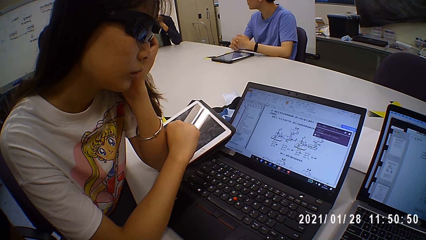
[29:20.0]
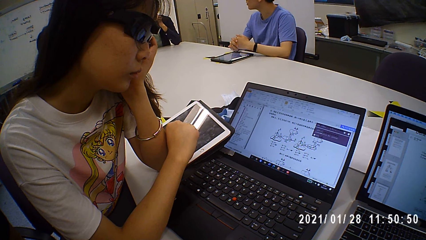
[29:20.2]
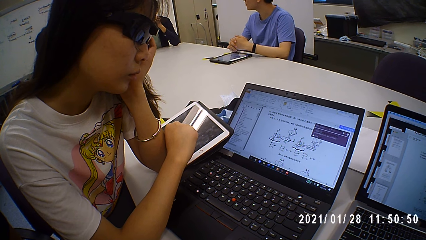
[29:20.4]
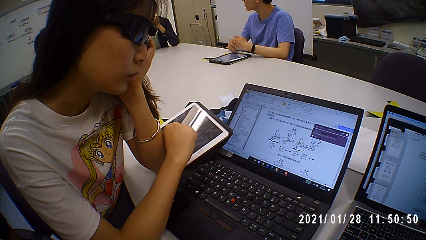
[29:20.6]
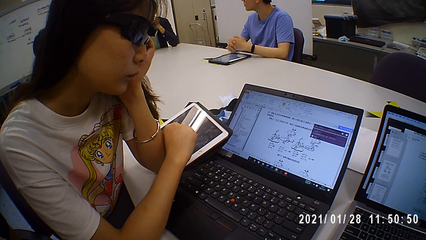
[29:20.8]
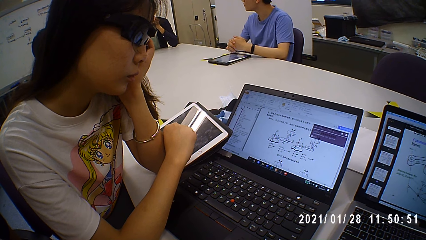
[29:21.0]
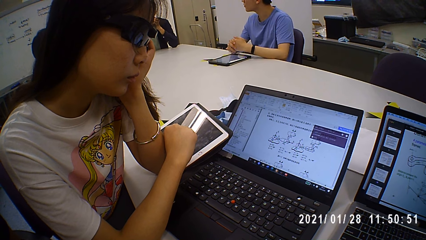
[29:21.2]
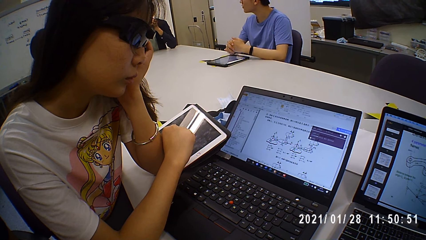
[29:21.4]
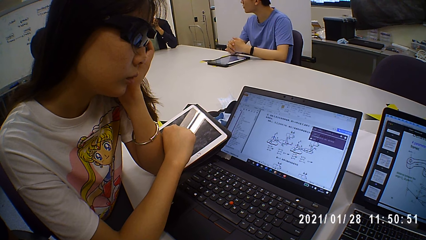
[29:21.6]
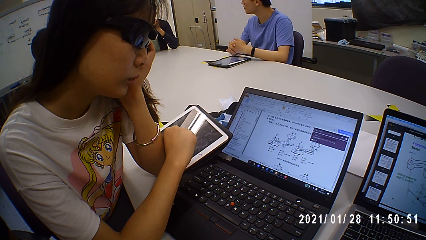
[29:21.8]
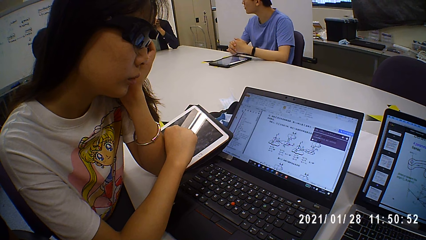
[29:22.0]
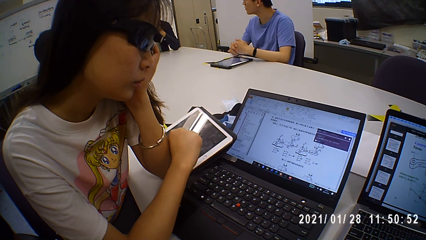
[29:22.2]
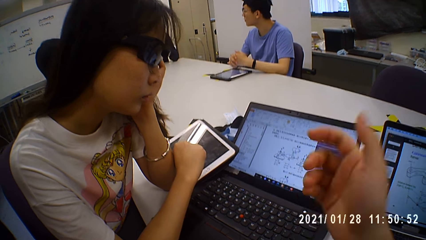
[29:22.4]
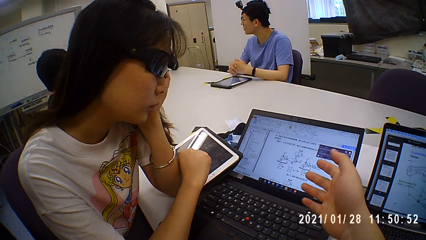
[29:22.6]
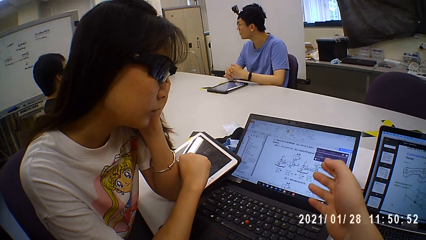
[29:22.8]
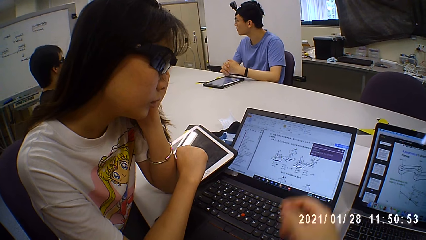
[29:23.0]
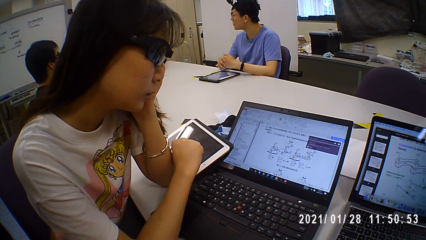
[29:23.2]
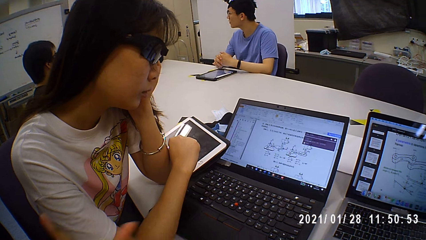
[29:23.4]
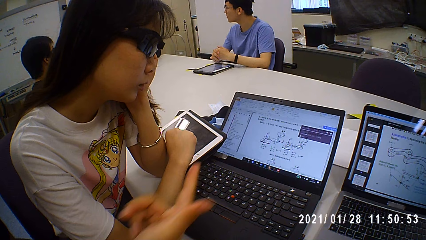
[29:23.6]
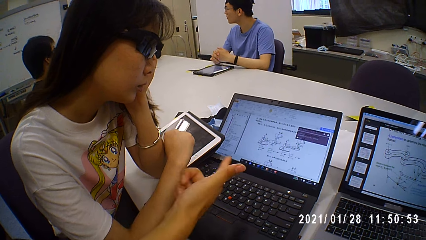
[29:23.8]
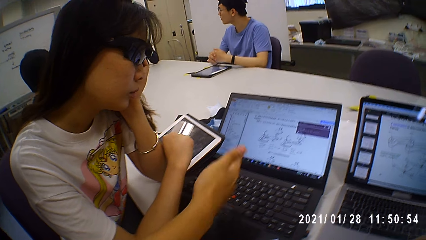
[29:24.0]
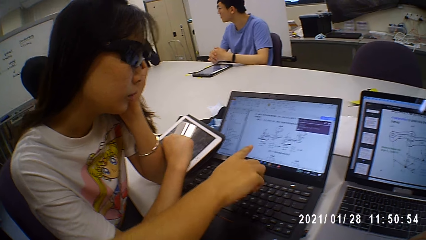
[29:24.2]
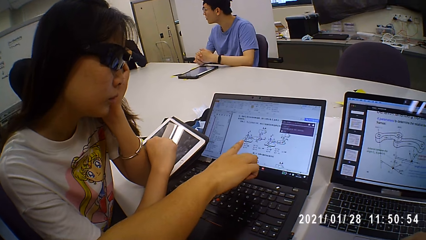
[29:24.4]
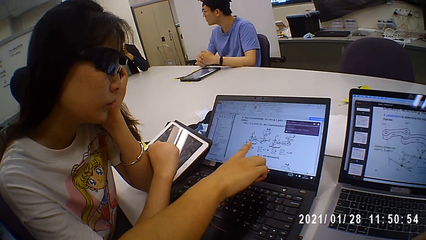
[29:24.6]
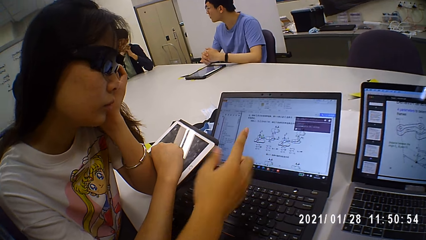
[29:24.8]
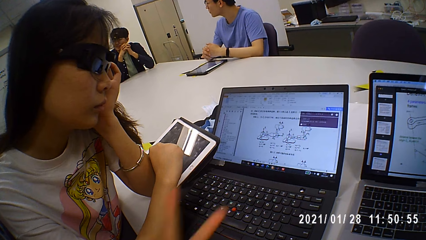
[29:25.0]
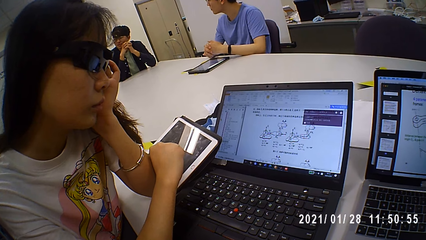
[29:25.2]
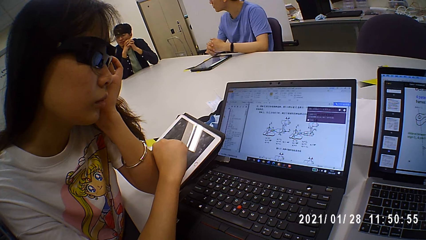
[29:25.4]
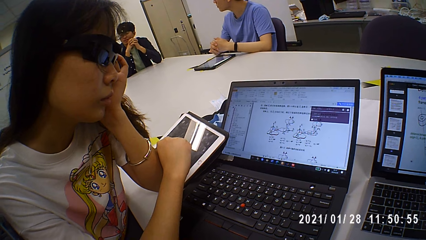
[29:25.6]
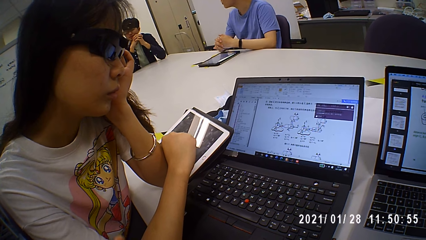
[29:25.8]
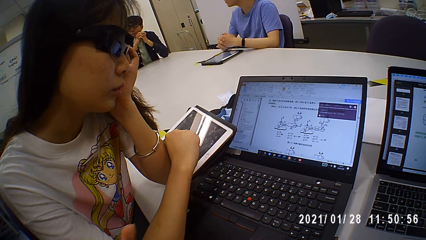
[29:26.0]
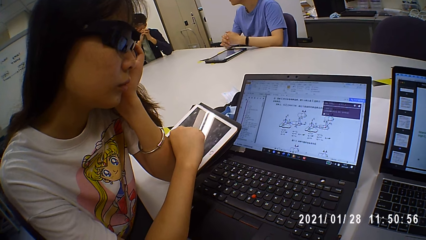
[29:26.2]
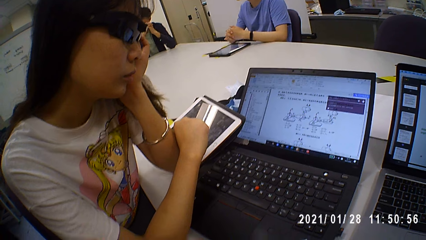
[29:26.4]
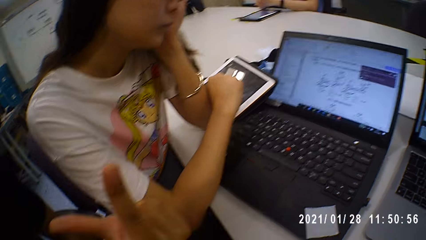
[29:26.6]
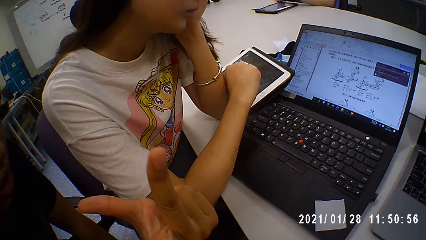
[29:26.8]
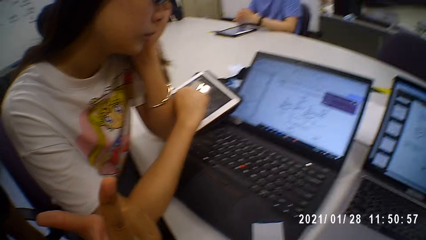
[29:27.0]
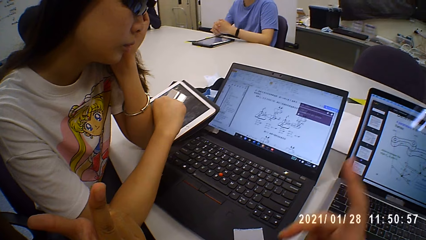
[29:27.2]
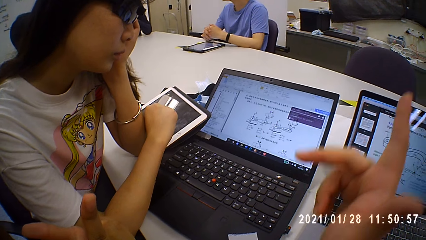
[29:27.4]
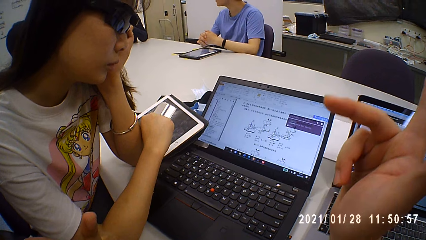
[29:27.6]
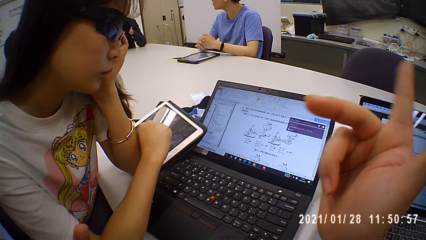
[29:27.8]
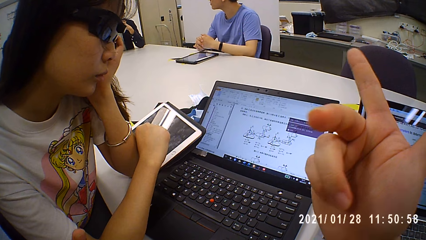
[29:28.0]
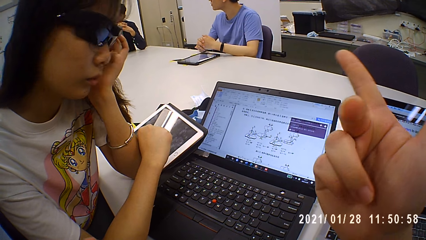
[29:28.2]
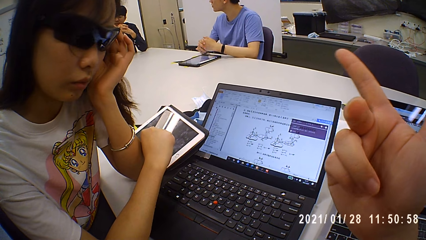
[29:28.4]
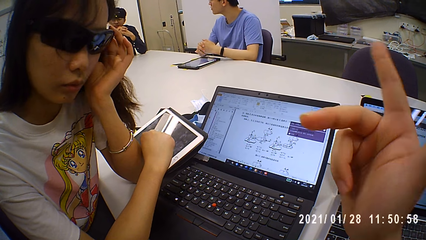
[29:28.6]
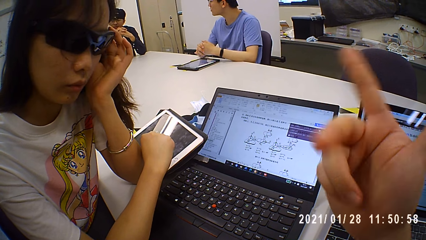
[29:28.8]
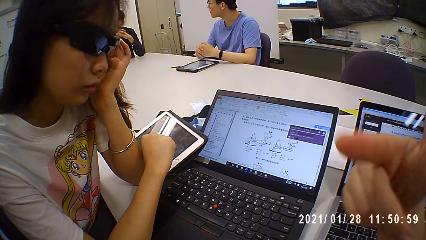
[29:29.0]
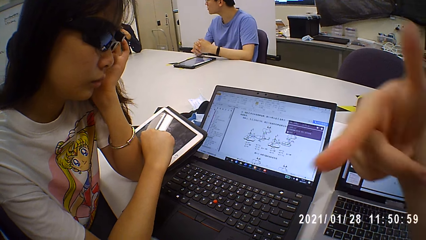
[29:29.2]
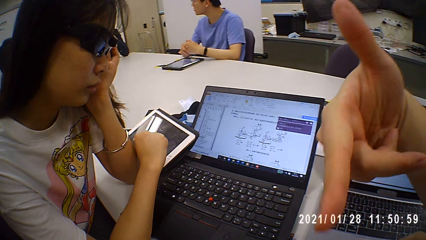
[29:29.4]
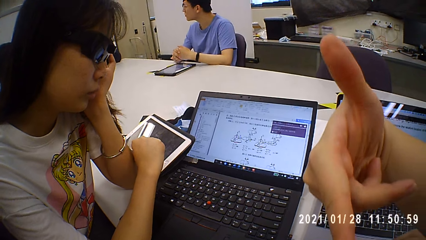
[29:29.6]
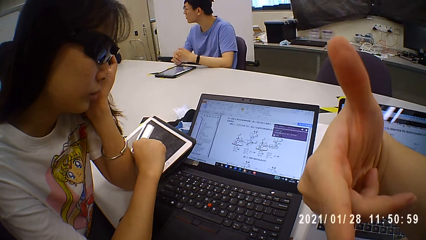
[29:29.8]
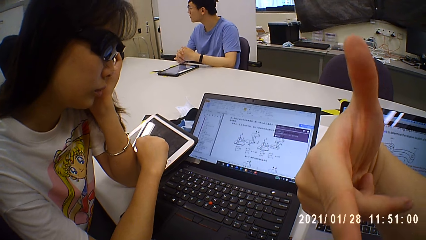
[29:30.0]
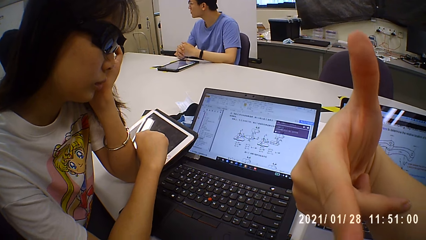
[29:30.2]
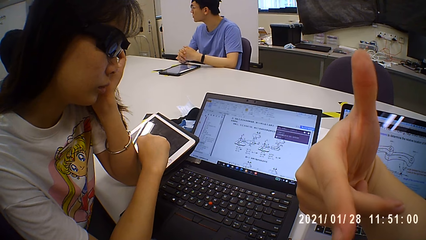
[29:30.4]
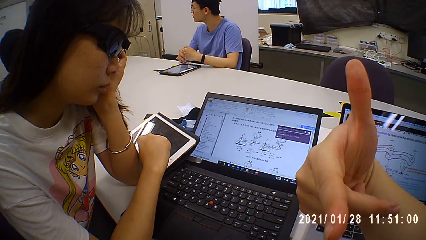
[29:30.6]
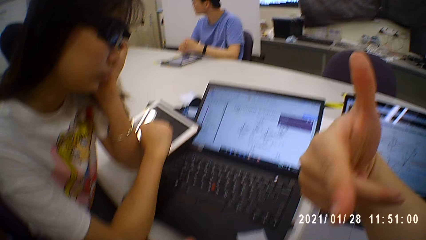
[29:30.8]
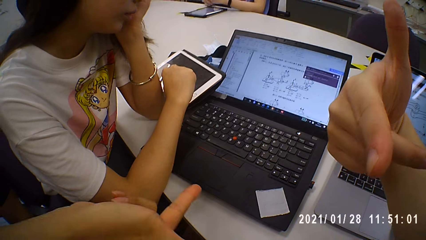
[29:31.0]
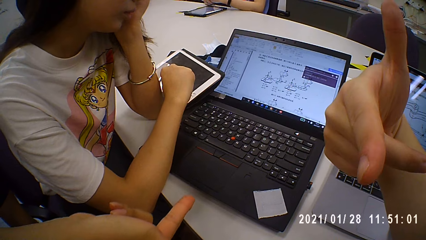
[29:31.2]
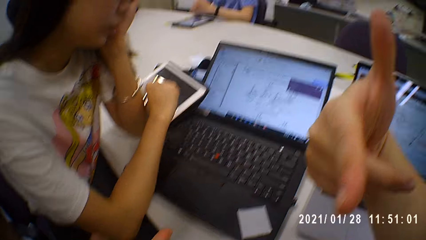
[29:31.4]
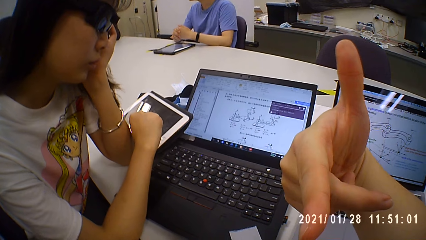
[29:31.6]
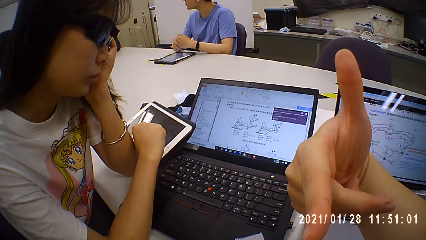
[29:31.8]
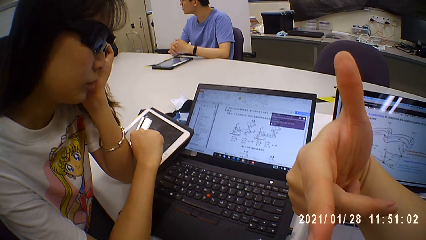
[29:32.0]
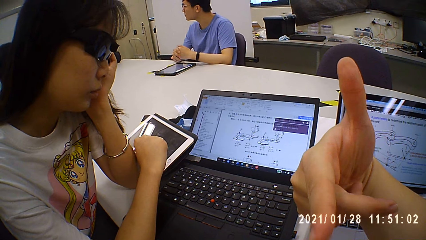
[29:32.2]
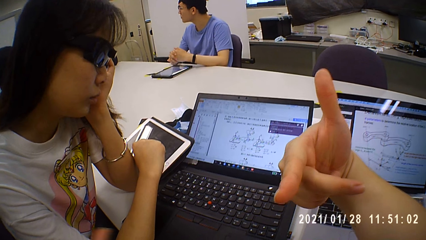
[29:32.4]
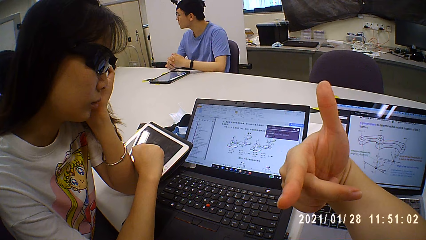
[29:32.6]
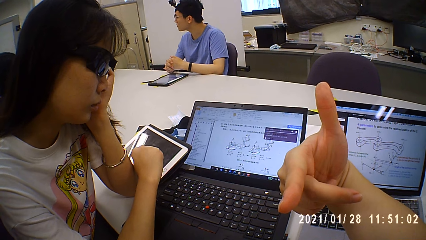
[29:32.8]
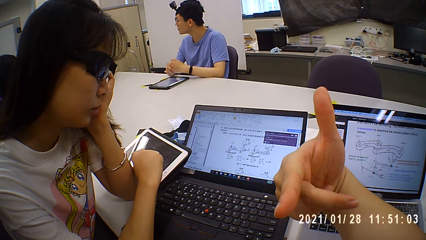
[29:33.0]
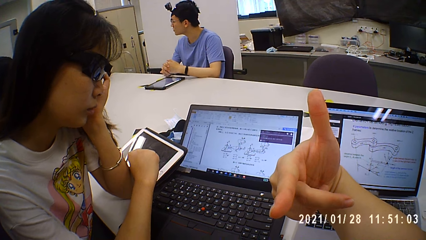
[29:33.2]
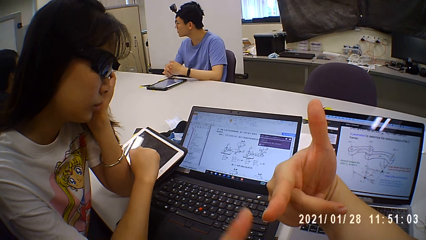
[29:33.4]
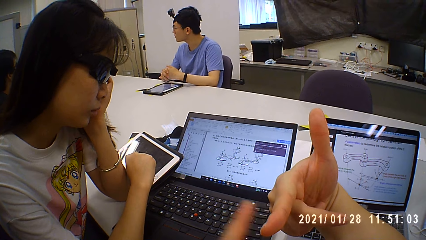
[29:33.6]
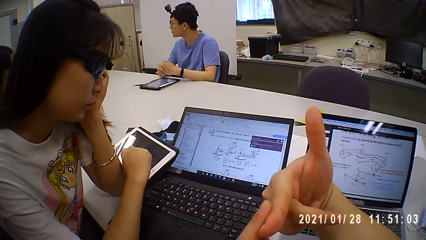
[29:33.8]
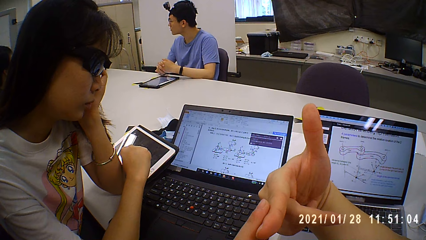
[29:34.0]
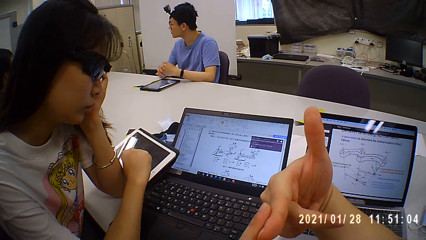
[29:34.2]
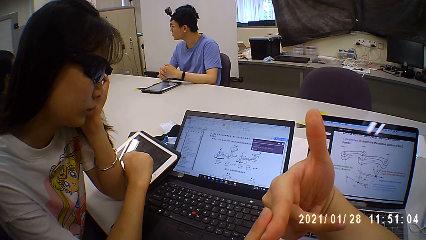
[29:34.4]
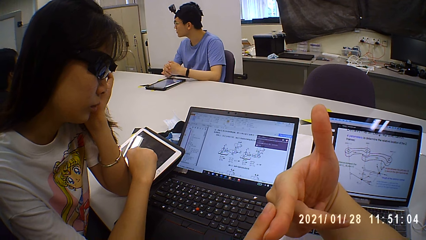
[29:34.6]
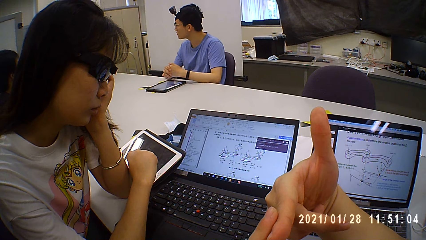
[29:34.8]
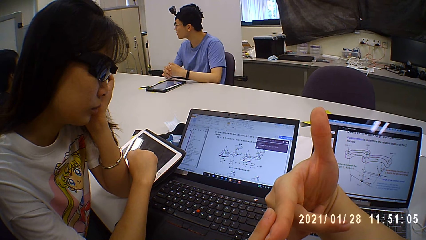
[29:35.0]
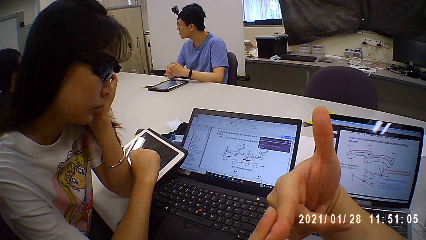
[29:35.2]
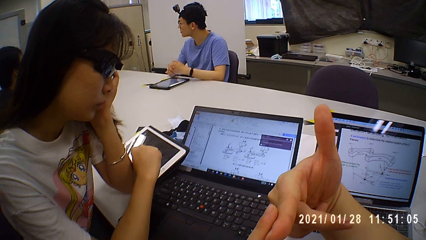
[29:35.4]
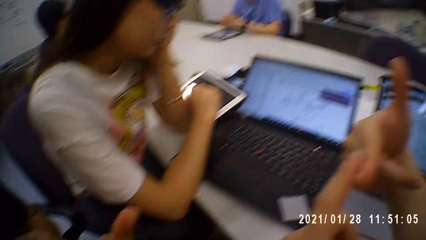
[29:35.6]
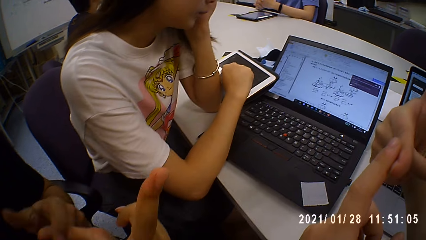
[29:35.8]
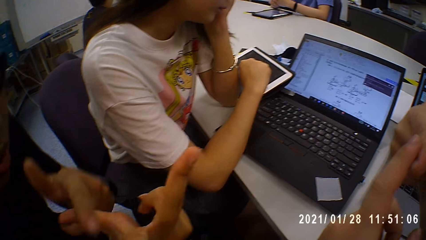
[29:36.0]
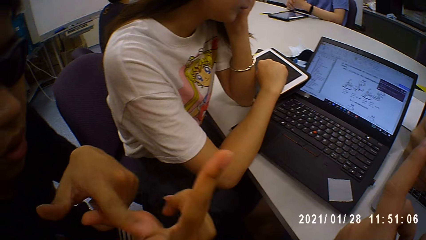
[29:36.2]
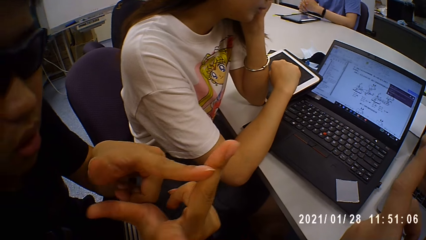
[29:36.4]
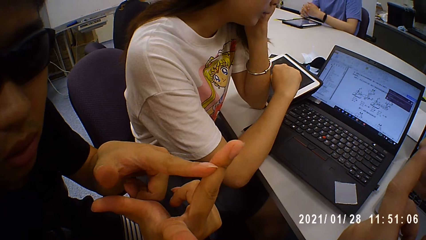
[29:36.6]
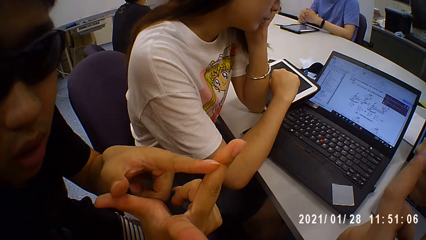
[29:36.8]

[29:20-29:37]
The camera wearer points at a laptop. A man talks to the camera wearer and points at the laptop. The camera wearer talks to the man. They lift a finger. They tap a finger. The man talks to the camera wearer. The camera wearer looks around. The man lifts fingers.
